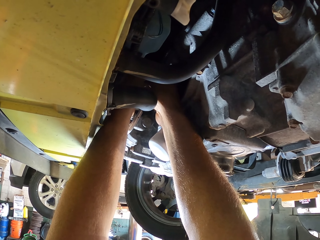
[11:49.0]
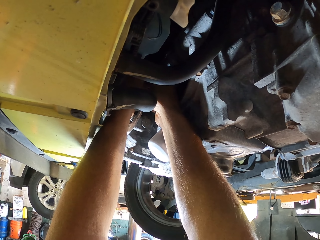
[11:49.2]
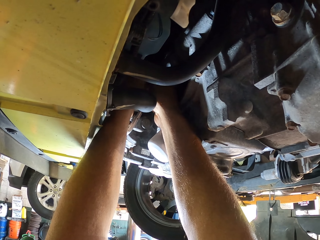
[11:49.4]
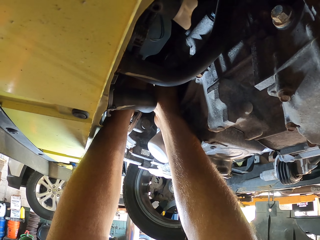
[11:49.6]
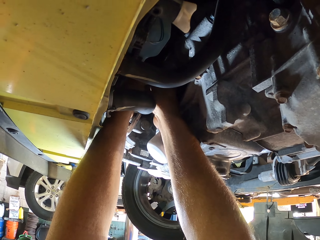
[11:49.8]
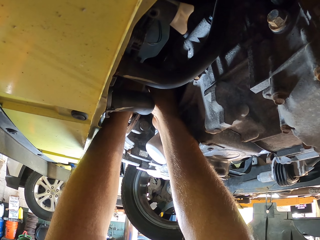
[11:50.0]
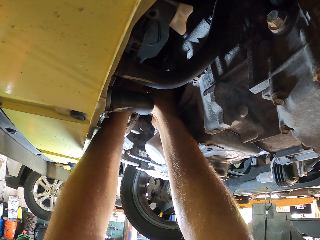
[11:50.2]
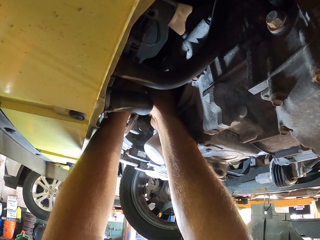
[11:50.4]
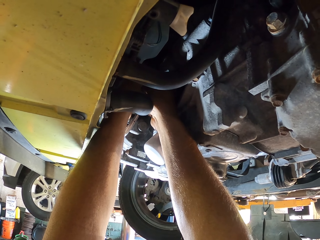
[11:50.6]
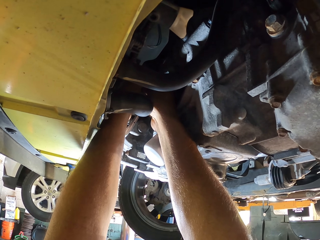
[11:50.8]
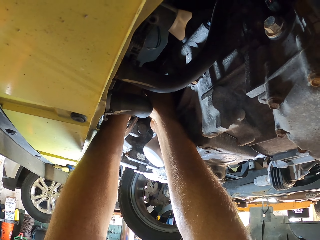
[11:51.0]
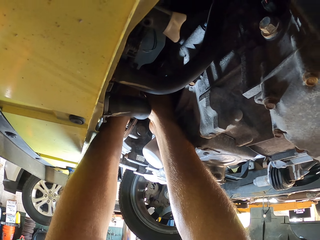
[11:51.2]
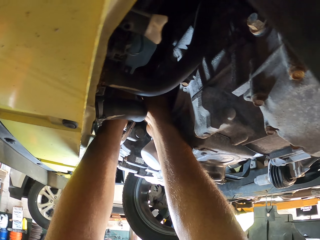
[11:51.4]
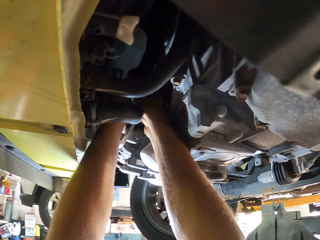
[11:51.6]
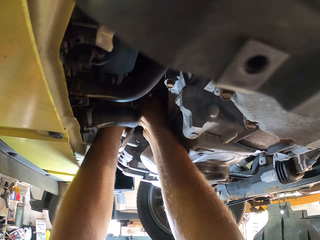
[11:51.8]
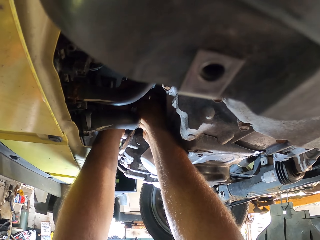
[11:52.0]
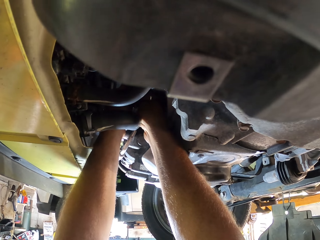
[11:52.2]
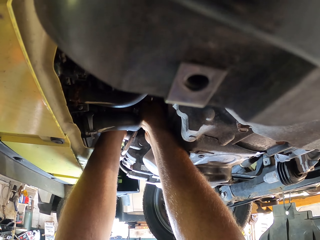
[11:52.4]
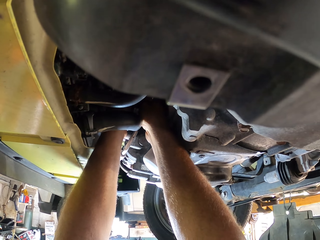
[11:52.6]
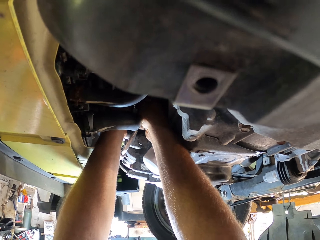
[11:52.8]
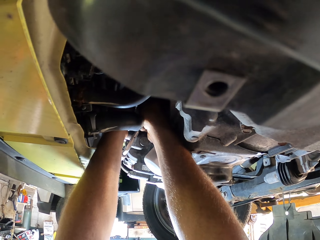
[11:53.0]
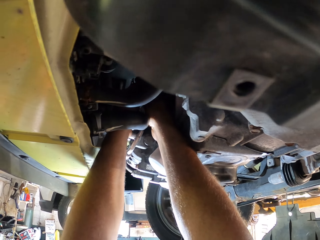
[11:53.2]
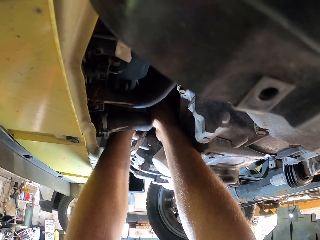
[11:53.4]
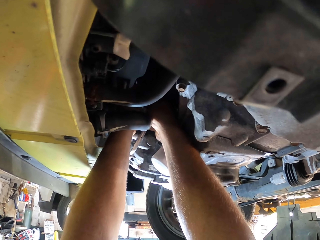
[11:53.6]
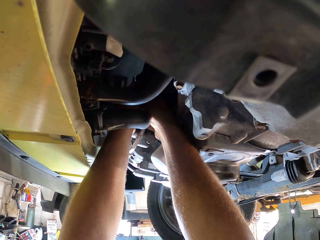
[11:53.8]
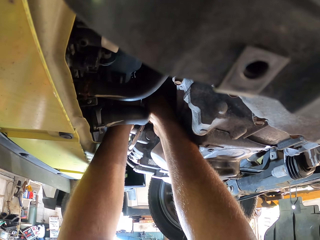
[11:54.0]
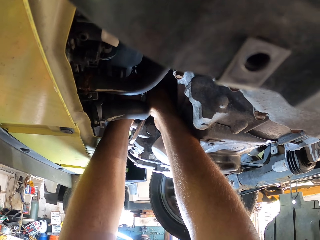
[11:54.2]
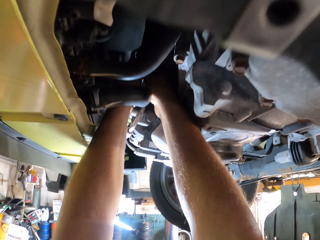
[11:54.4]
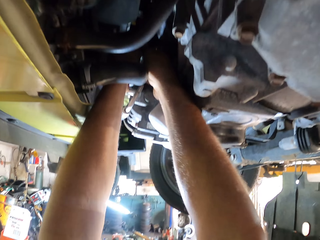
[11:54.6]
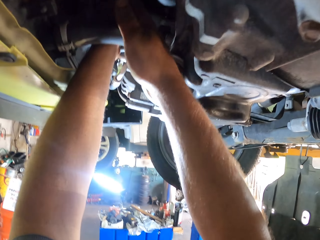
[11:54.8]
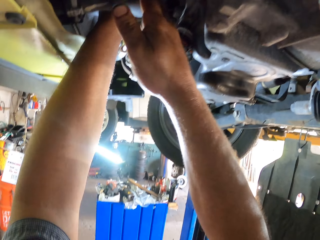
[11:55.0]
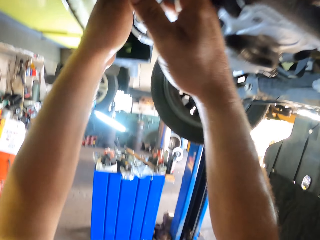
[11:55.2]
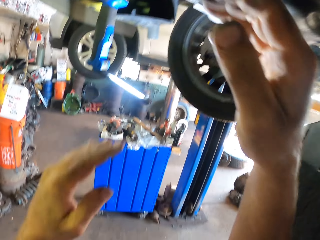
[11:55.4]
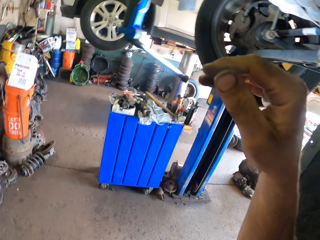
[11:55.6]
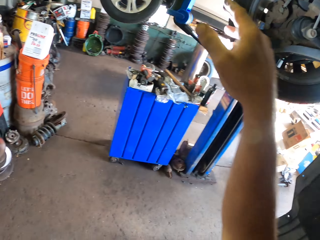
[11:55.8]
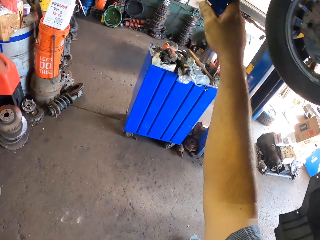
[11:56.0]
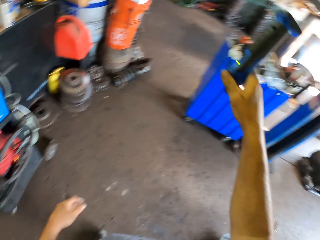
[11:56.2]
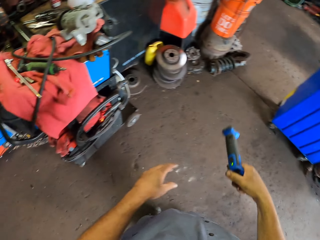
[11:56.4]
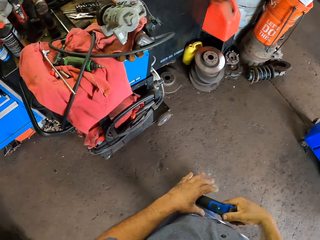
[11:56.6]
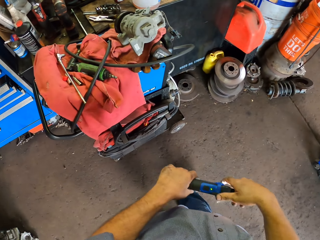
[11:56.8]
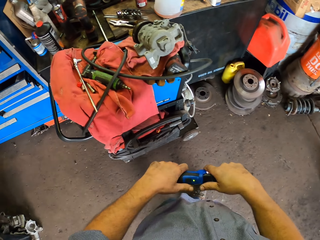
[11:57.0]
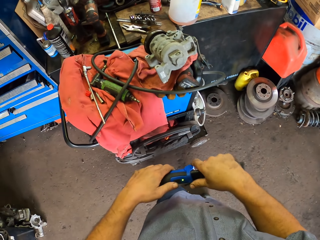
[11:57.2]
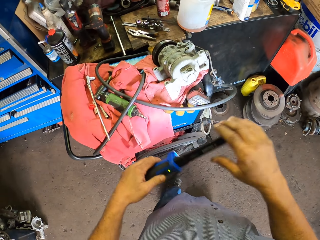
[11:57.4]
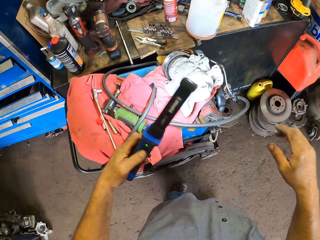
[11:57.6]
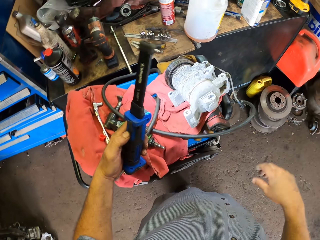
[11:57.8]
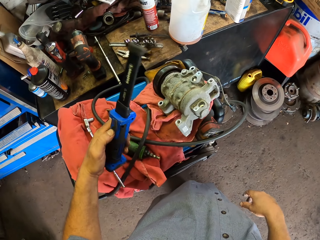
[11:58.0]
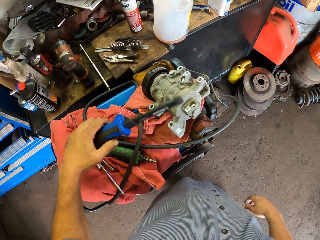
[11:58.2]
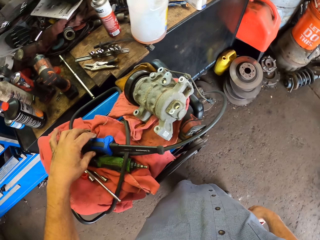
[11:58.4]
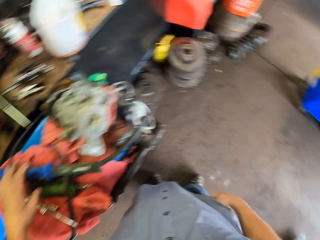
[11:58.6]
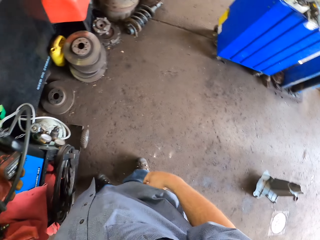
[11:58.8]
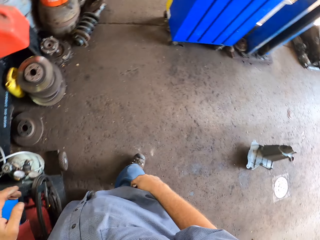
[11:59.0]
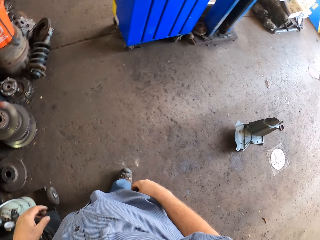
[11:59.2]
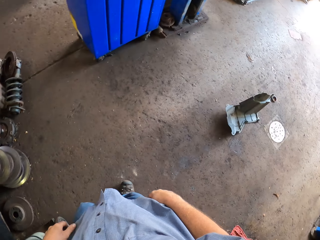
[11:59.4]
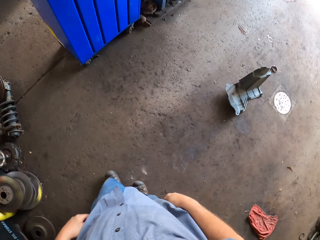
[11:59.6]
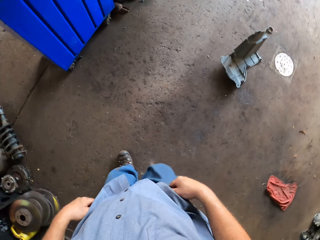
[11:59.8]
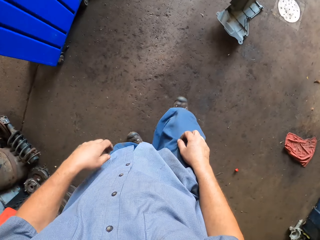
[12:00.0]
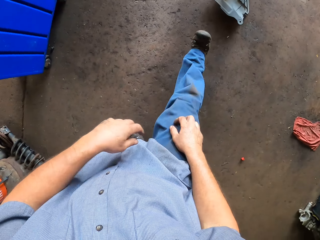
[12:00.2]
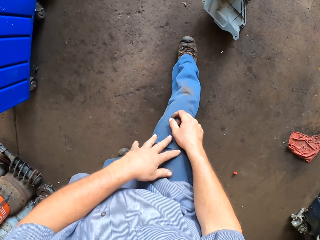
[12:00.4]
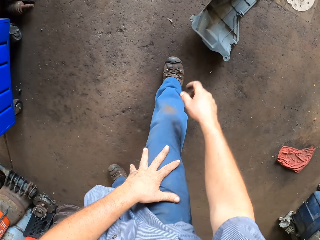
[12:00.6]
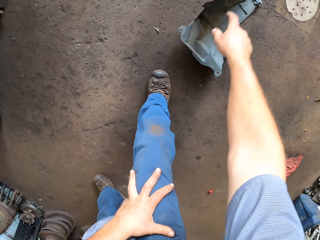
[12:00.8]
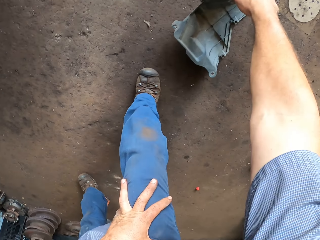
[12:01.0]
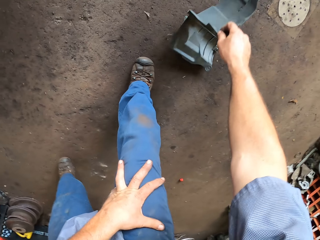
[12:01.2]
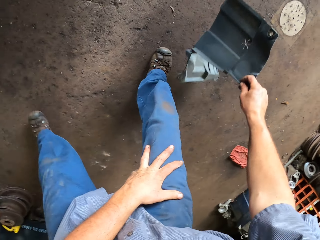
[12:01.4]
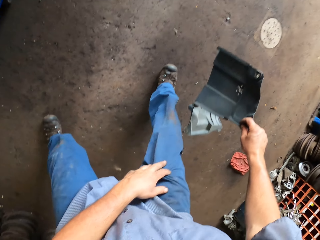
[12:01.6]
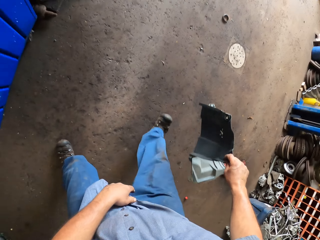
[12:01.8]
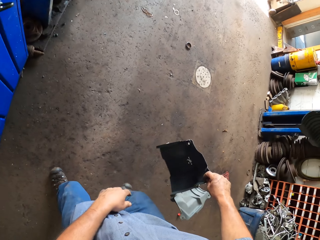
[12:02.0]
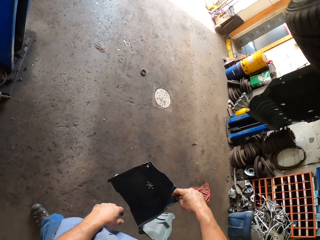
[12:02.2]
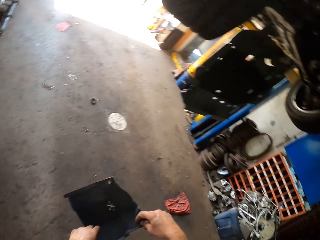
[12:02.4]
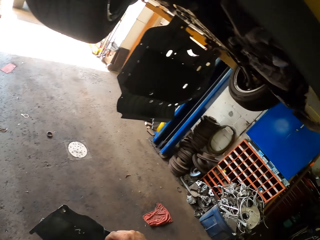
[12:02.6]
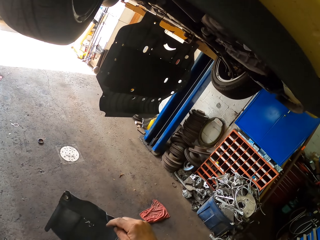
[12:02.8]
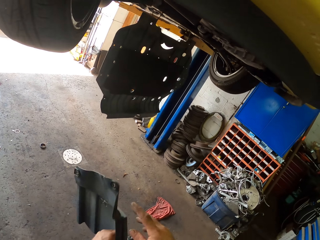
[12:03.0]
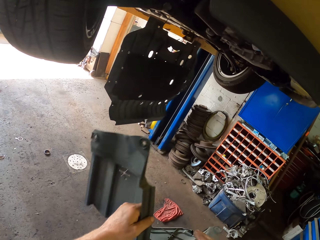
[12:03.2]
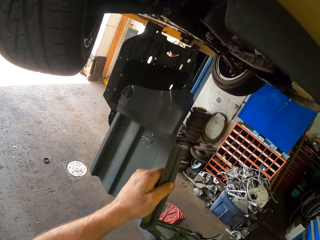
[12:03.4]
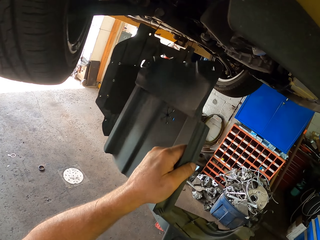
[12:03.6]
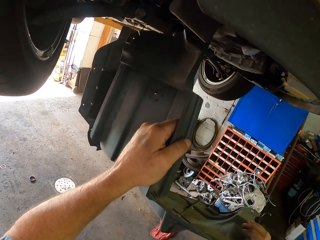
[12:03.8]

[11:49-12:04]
The camera wearer puts his hands down. He picks up a long lighter. He puts the long lighter on the table. He moves around the room. He picks up a scrub metal.

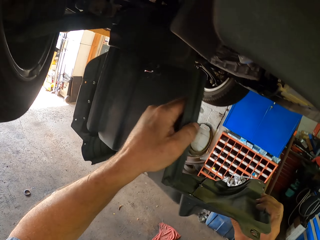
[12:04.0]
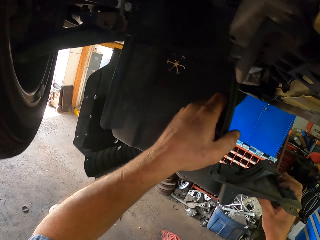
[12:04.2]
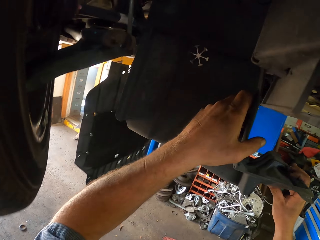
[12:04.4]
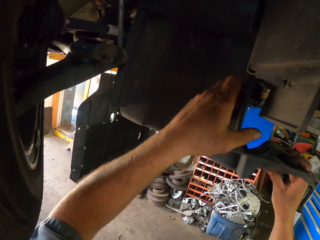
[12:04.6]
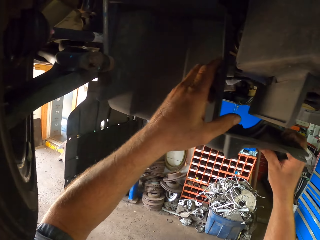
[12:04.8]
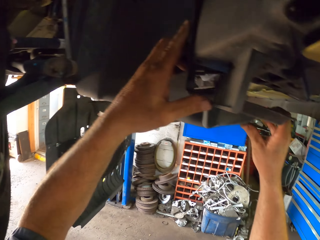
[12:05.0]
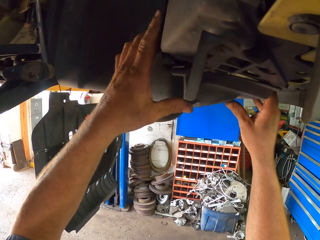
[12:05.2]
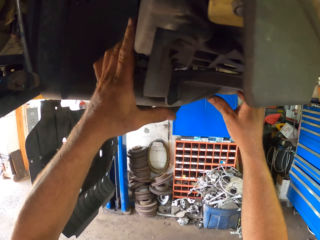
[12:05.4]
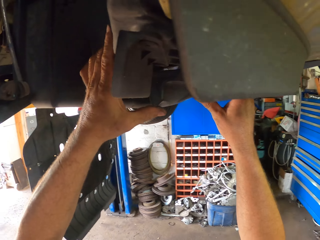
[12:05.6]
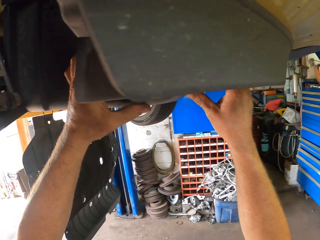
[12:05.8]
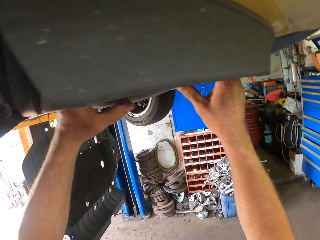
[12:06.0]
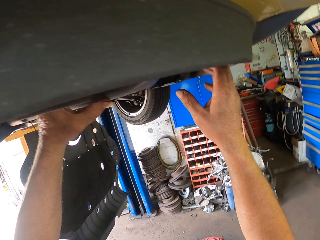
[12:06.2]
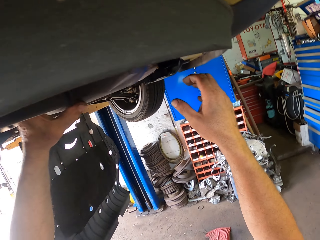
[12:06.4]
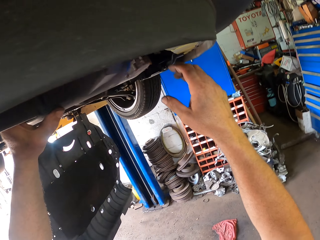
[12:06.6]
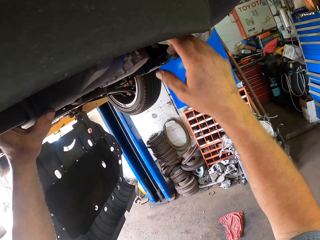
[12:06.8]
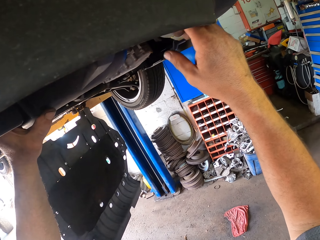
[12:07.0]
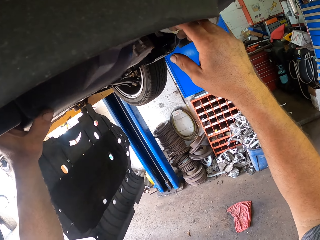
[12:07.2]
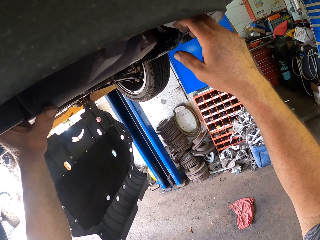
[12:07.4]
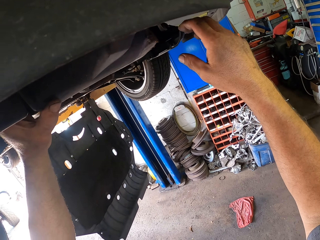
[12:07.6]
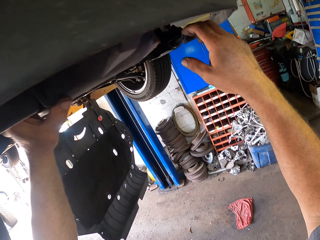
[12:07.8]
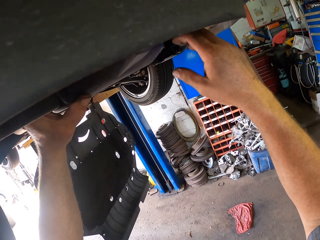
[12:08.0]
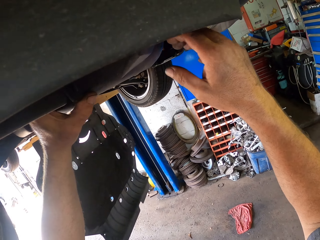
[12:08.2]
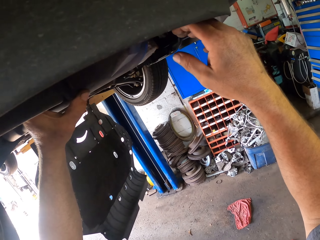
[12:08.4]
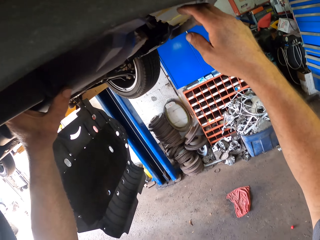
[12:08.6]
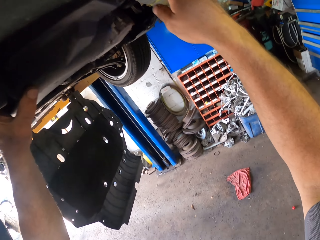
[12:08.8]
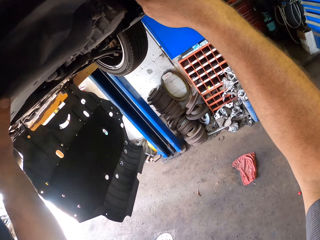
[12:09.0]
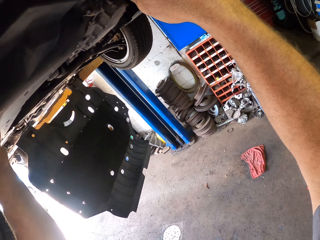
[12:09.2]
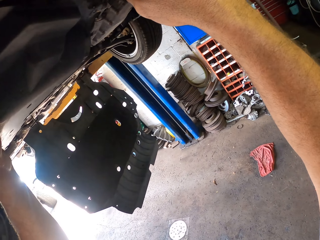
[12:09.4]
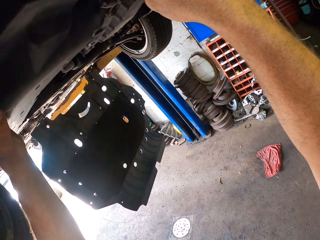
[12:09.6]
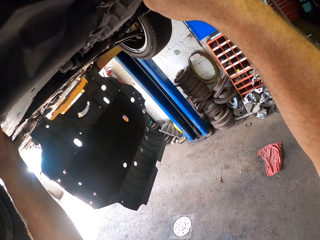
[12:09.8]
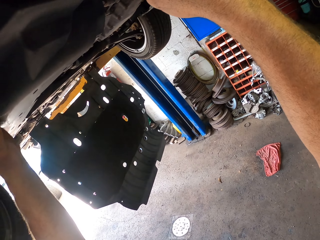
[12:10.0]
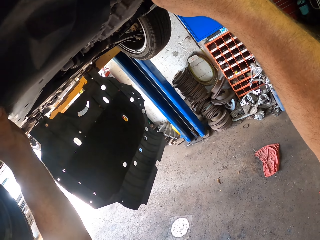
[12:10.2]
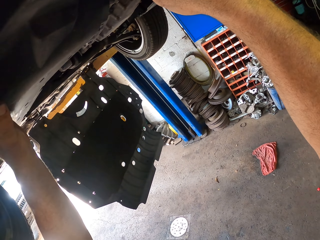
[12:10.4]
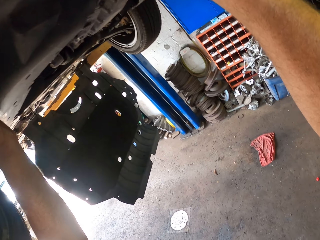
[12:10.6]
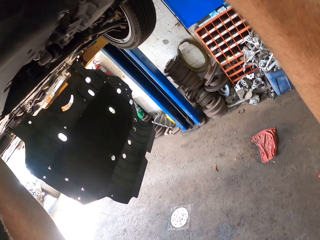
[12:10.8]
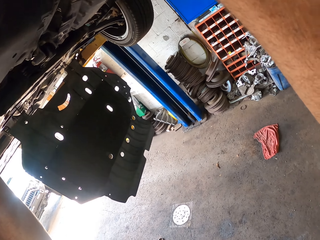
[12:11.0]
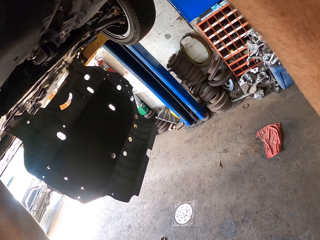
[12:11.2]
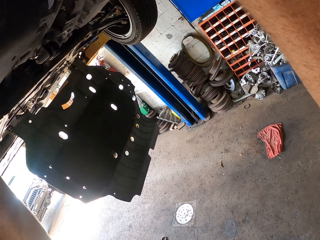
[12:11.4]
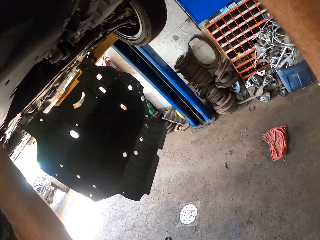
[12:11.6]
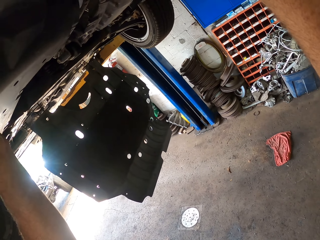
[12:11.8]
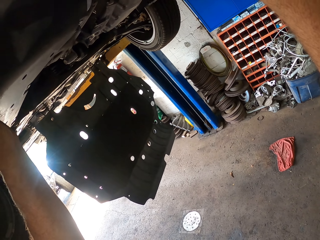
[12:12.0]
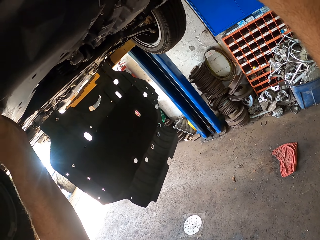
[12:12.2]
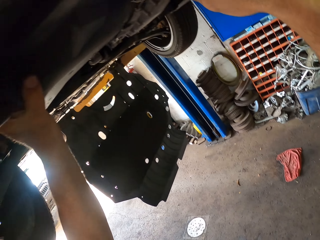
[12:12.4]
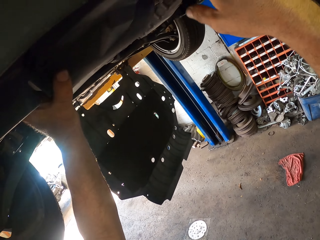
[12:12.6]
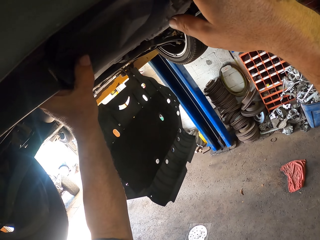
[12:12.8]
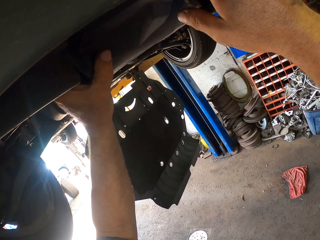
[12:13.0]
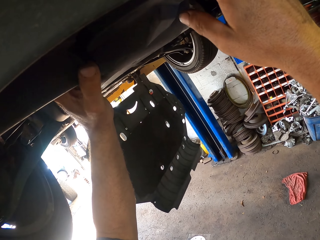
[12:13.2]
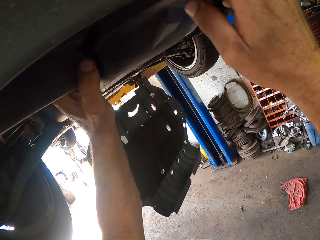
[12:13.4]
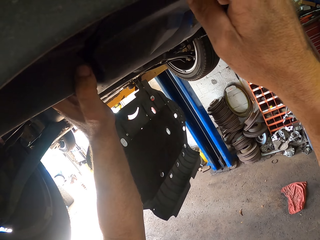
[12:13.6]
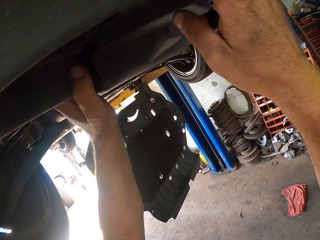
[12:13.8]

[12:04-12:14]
The camera wearer puts the scrub metal to the car. They fix the metal to the car.
